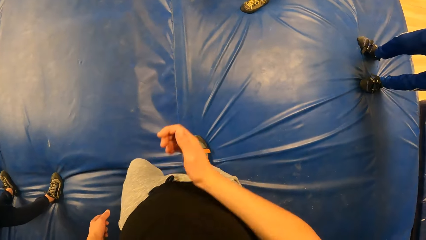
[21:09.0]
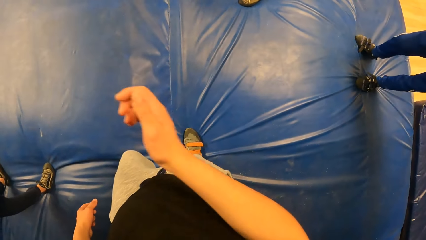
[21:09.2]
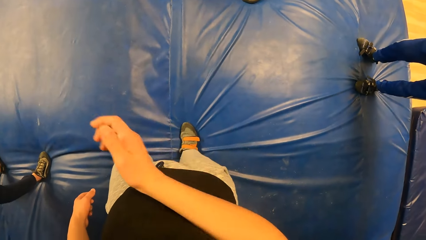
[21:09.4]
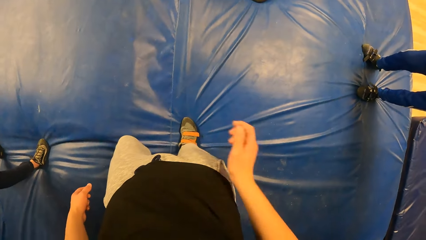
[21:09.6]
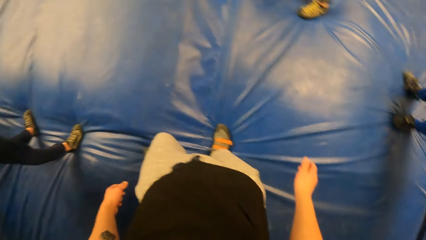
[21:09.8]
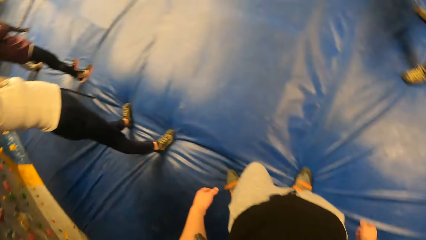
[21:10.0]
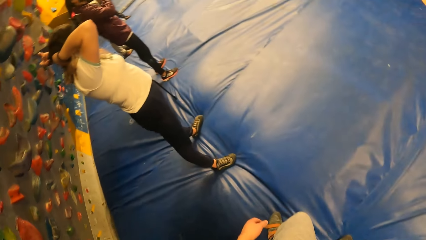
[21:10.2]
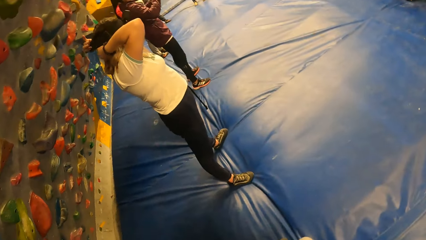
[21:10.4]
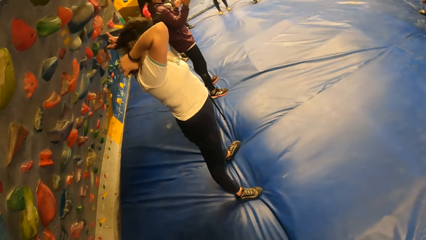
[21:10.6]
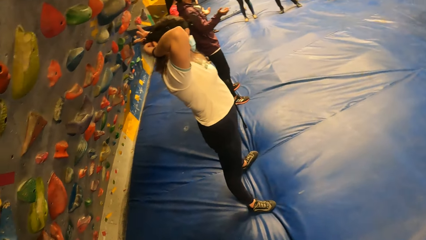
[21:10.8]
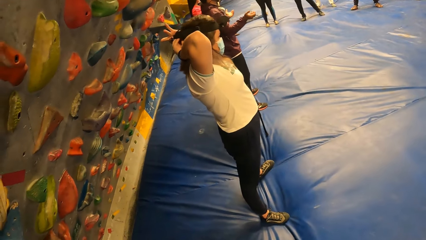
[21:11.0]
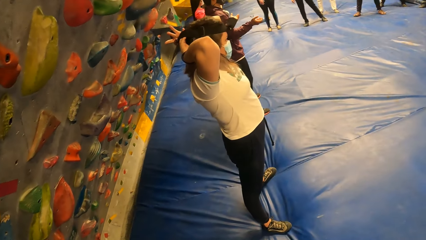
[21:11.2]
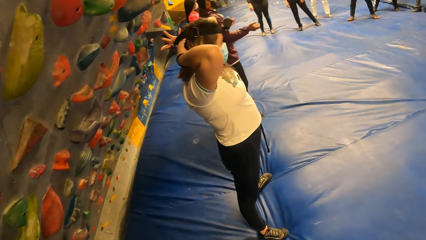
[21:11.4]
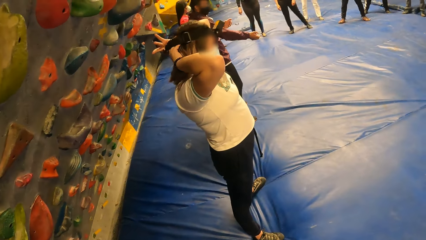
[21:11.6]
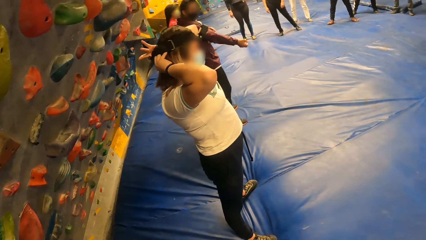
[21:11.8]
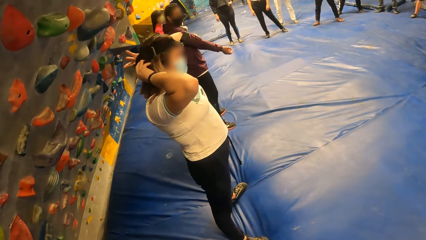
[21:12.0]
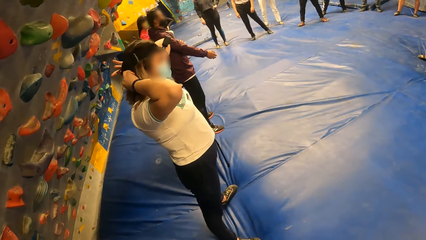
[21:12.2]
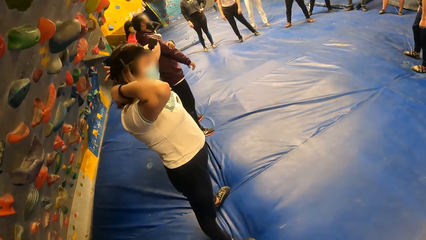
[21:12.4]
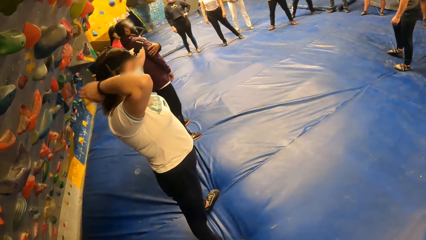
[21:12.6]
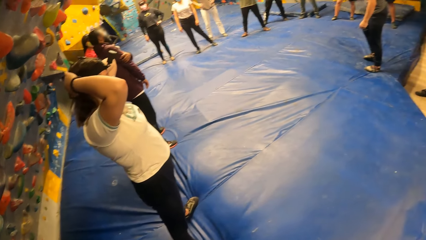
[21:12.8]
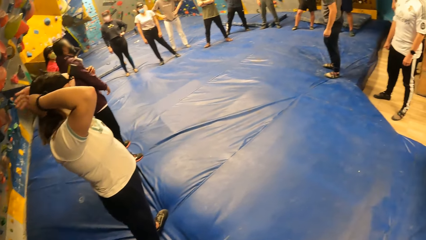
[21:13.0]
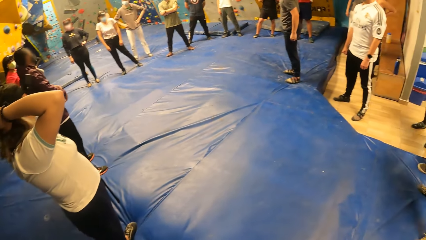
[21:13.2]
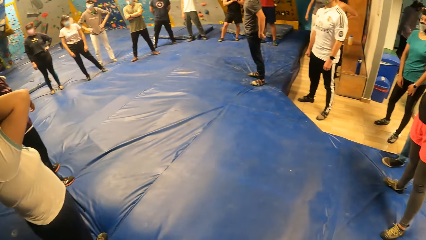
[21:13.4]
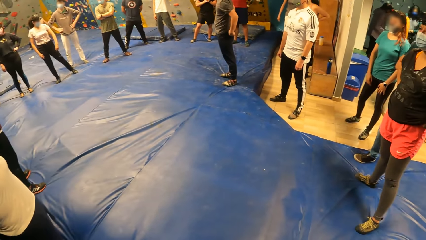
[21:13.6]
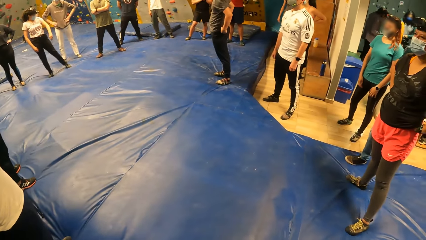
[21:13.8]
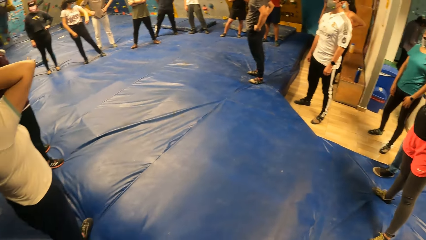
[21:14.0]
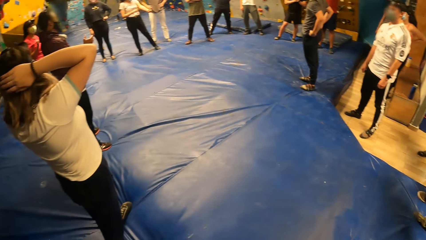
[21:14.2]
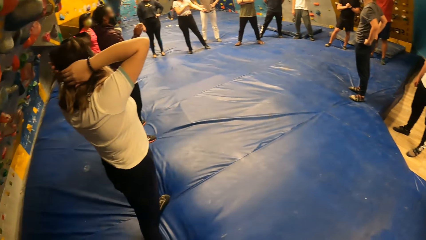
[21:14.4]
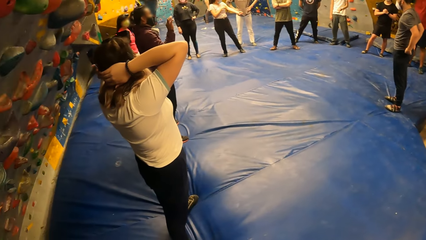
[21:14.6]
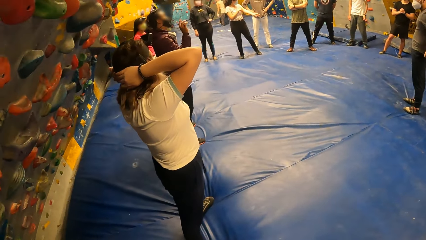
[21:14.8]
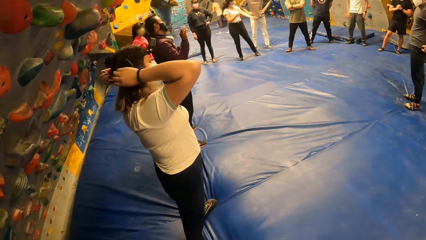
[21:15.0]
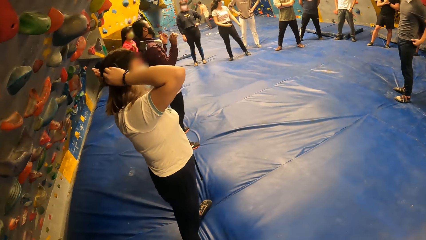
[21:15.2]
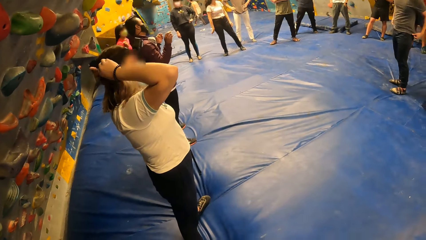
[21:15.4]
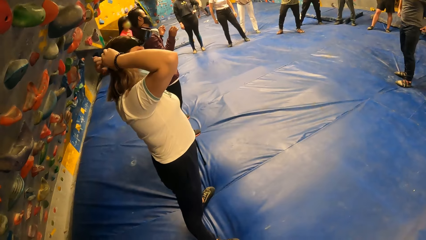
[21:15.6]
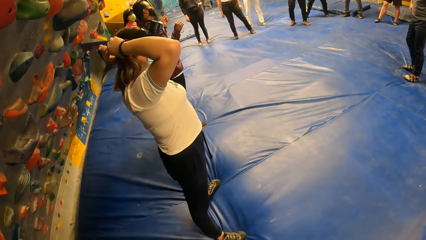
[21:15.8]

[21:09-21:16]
The camera wearer rubs the hand on his cloth. He moves the hand down. He looks around. He looks at a person.

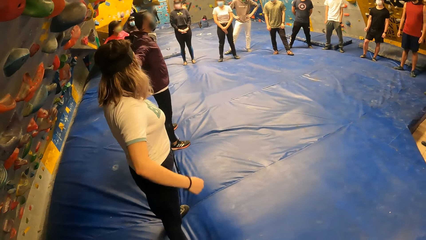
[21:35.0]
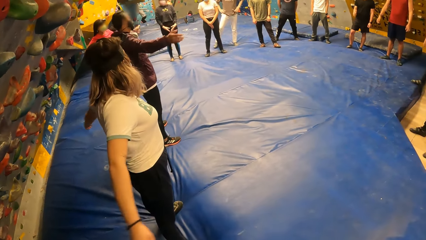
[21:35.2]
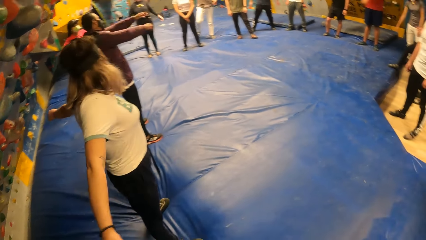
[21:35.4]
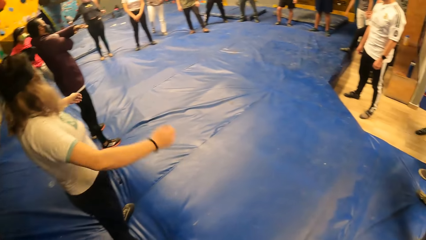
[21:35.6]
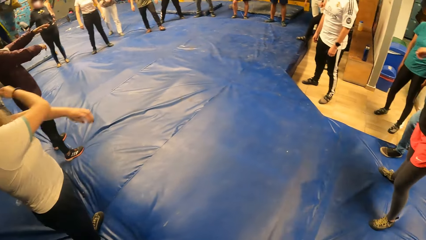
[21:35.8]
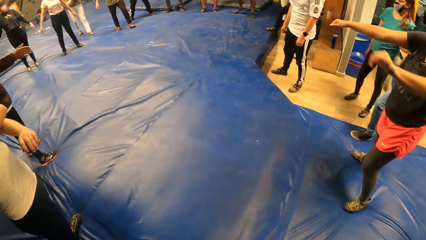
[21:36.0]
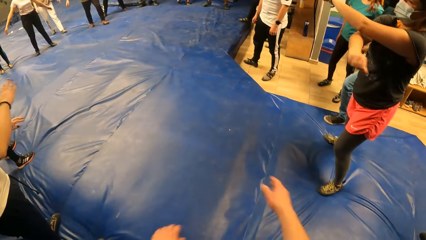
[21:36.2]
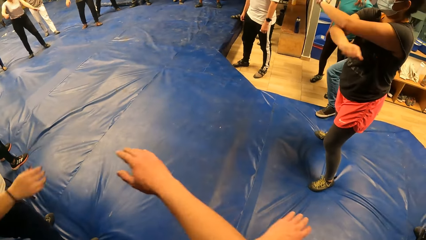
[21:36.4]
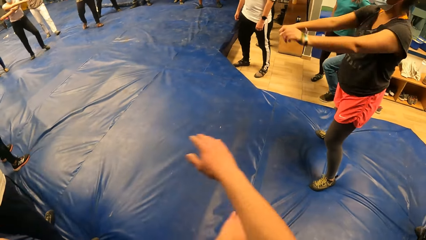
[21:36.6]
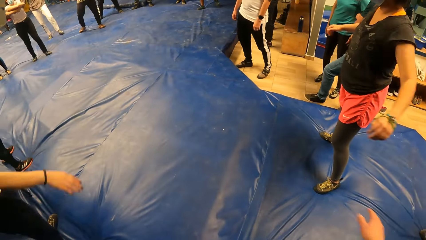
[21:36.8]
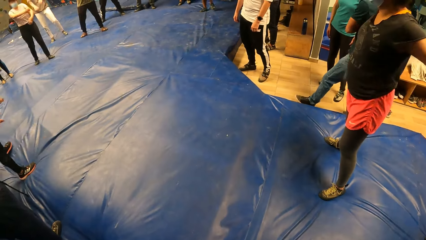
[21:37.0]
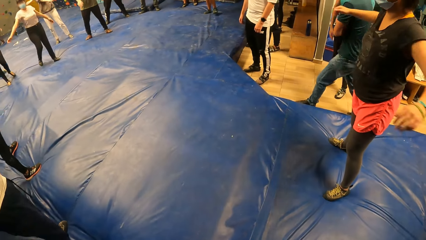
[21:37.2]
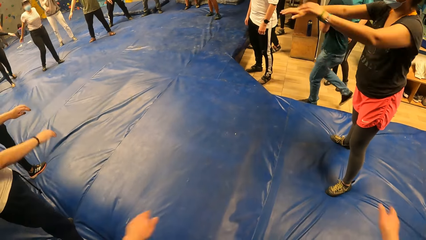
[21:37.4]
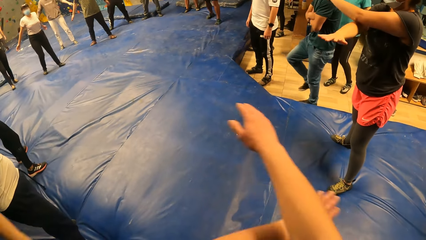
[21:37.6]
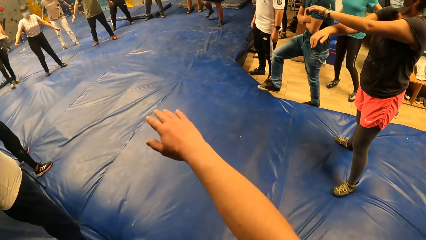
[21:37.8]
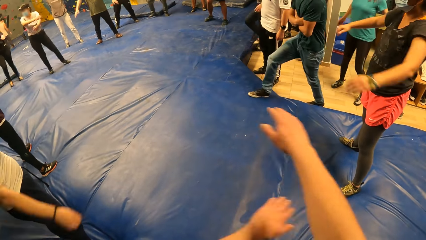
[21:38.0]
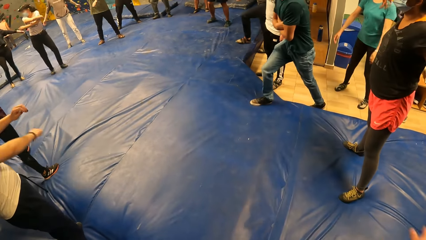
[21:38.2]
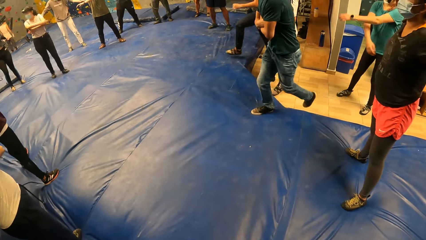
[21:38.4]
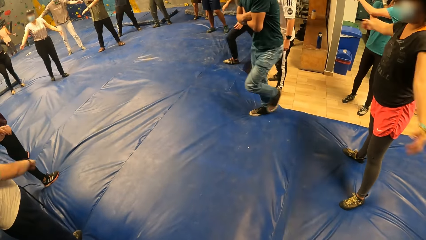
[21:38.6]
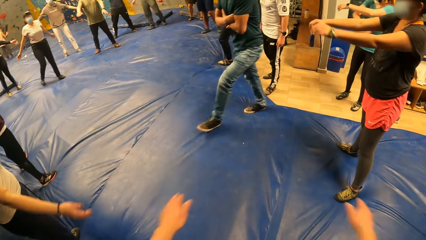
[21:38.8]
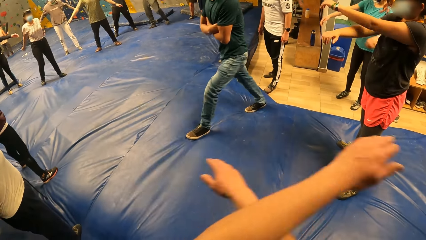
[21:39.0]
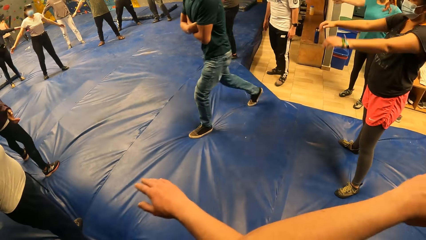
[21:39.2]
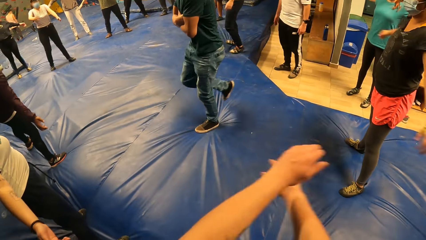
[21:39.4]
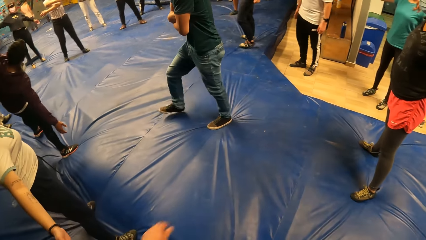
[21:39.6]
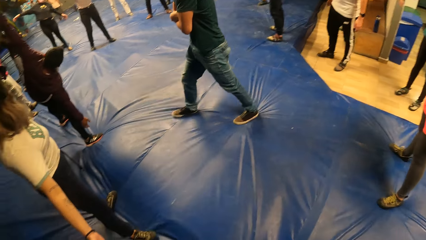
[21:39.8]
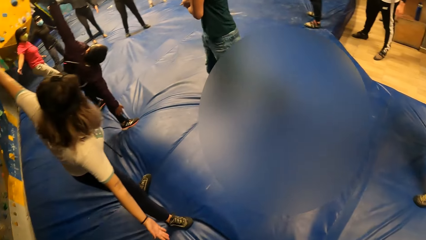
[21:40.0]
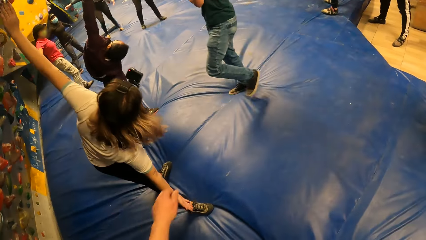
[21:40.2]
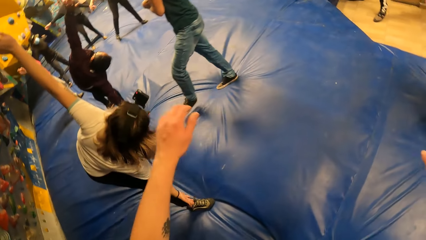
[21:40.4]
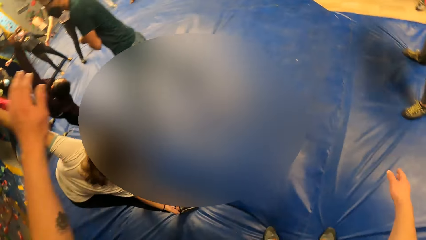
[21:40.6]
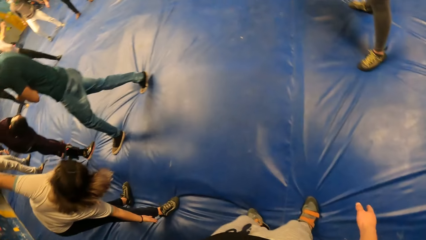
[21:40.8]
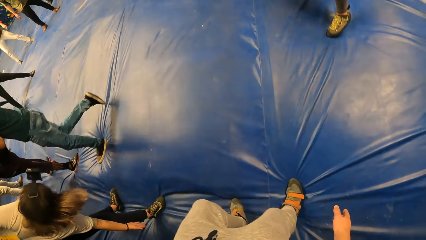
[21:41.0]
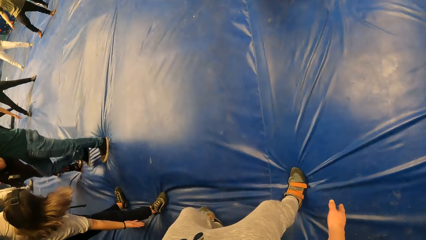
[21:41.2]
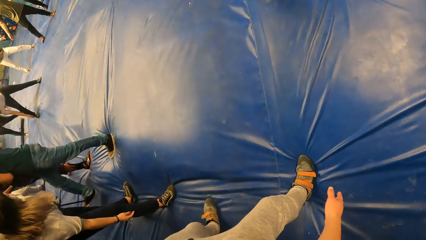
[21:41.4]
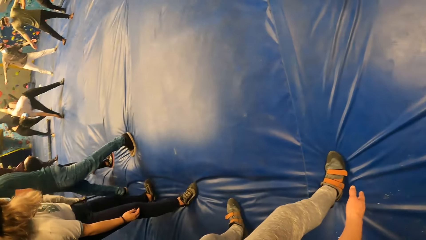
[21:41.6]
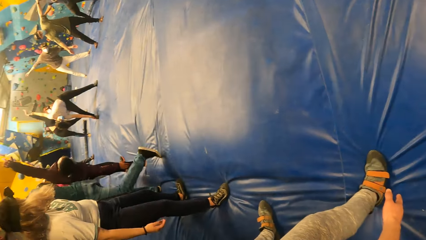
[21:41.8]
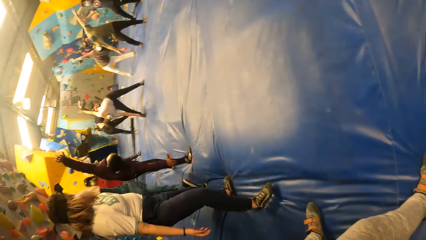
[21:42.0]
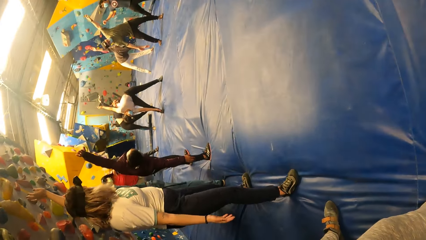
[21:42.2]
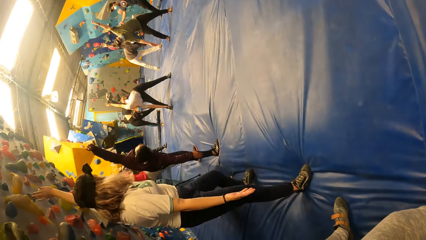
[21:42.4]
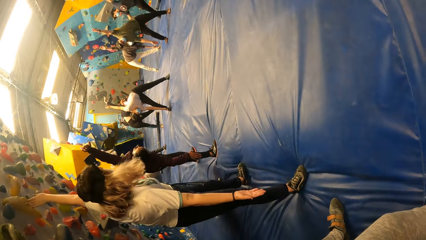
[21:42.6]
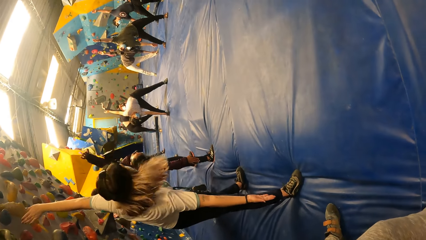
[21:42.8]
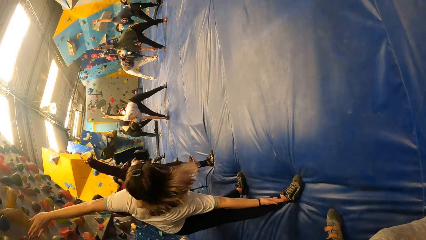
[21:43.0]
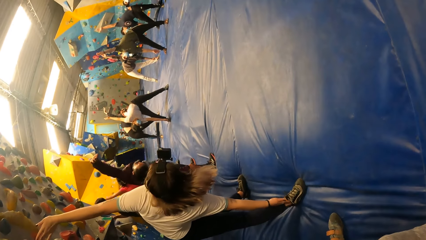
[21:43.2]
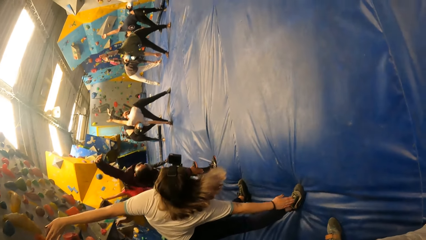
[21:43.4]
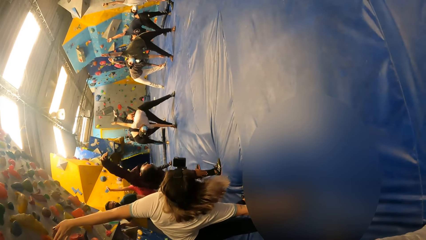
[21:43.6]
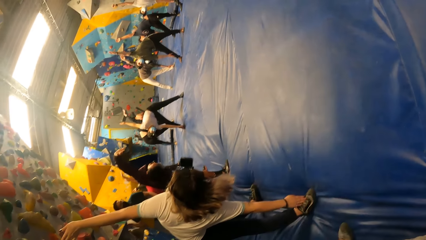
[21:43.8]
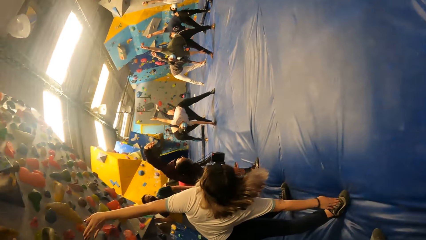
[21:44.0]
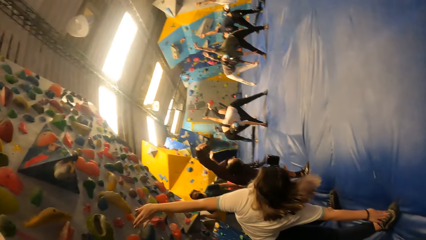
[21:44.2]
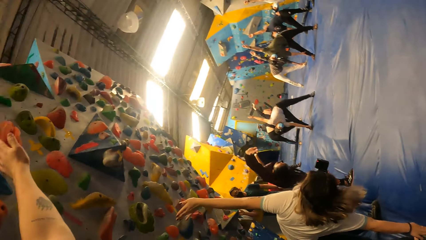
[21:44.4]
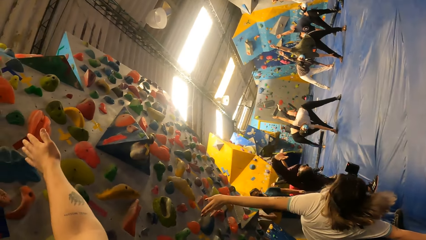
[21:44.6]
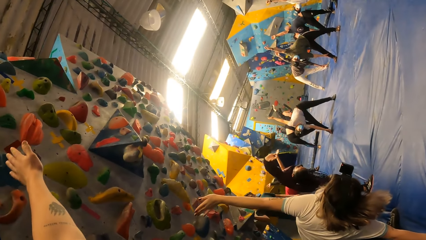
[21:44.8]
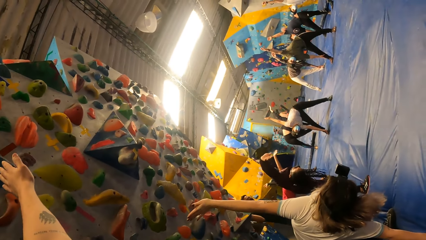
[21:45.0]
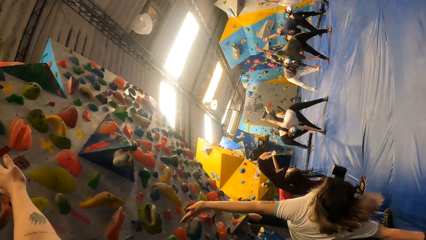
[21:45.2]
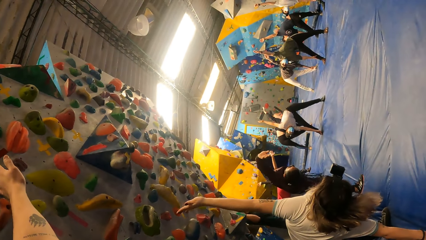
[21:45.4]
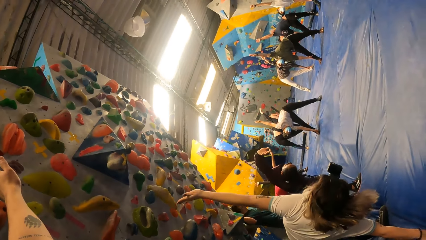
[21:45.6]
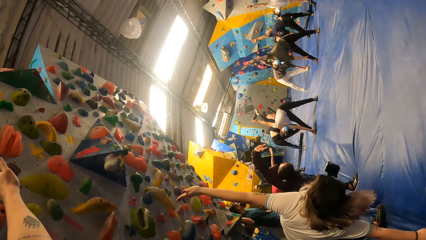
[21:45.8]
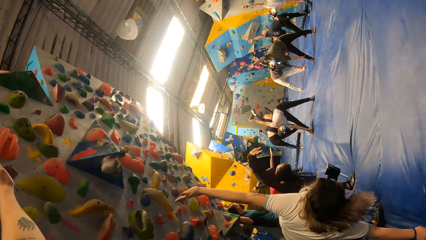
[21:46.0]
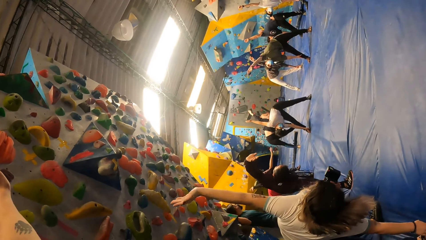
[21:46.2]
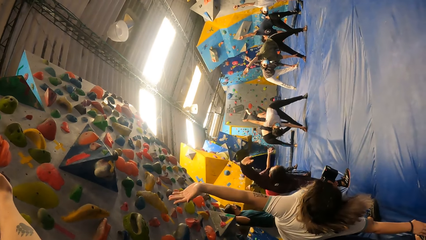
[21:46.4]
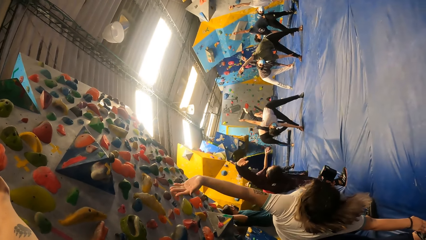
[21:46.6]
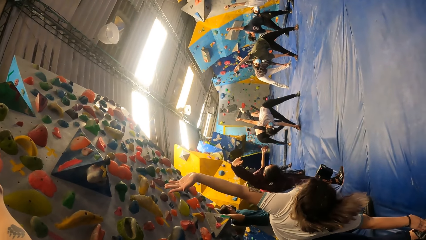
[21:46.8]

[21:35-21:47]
The camera wearer stretches the arms. They bend on the right side.
